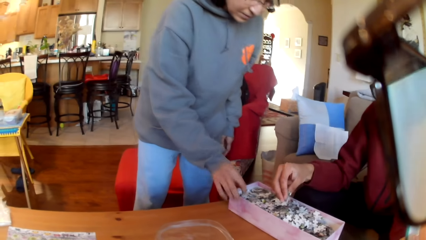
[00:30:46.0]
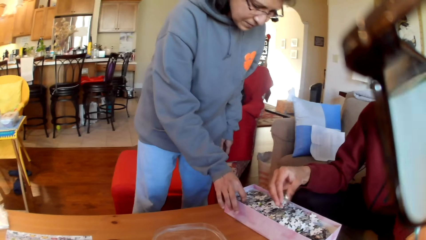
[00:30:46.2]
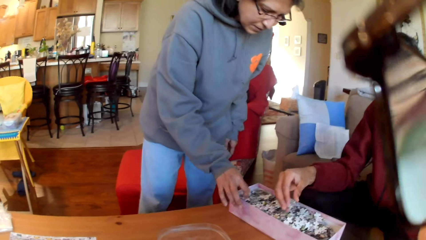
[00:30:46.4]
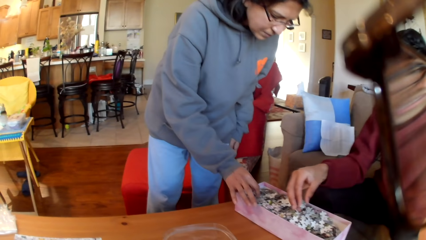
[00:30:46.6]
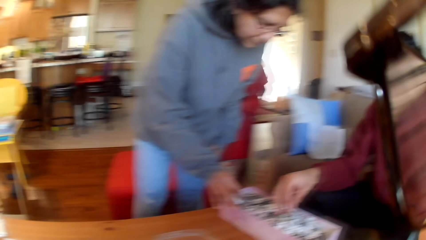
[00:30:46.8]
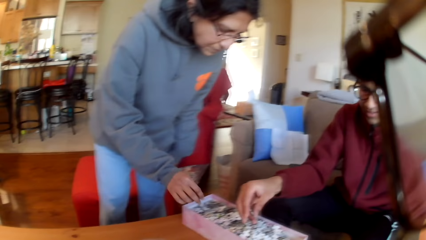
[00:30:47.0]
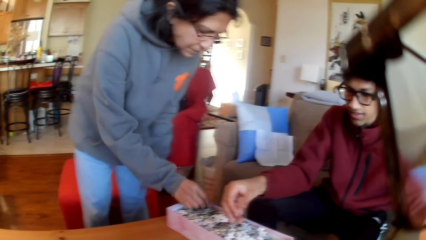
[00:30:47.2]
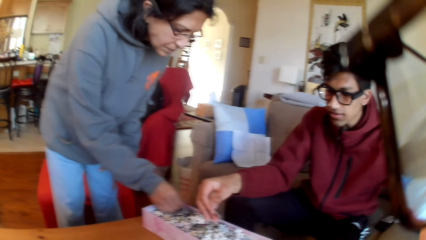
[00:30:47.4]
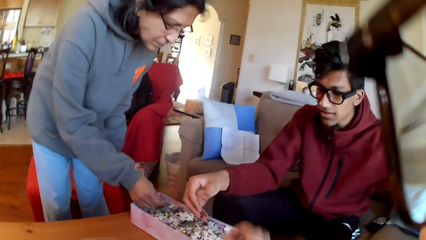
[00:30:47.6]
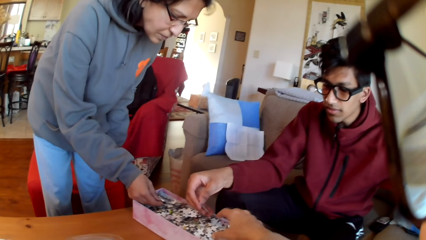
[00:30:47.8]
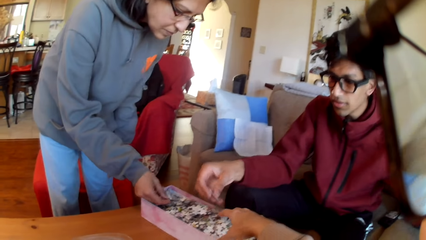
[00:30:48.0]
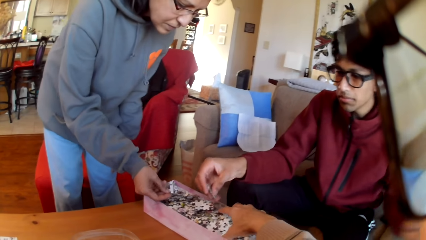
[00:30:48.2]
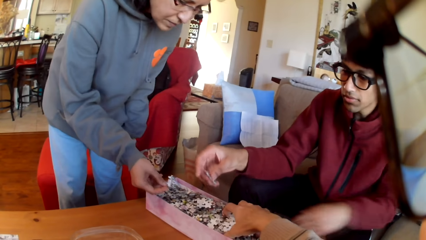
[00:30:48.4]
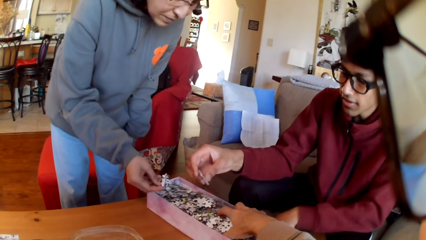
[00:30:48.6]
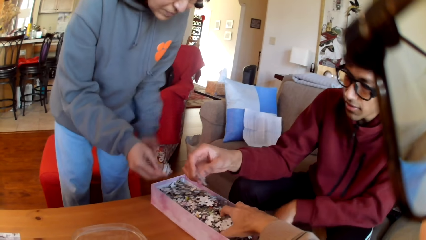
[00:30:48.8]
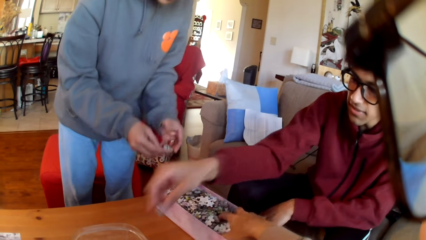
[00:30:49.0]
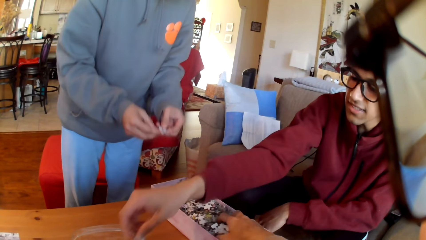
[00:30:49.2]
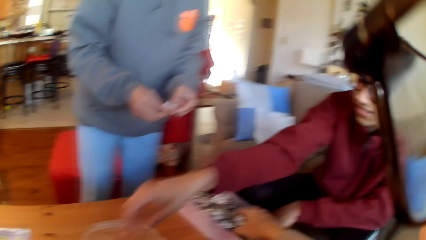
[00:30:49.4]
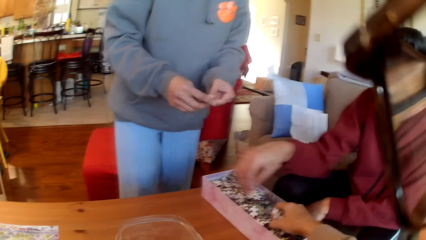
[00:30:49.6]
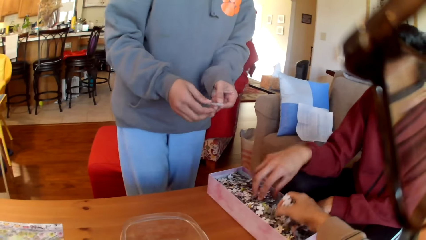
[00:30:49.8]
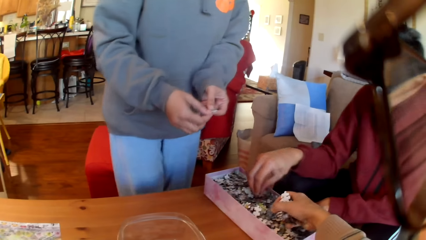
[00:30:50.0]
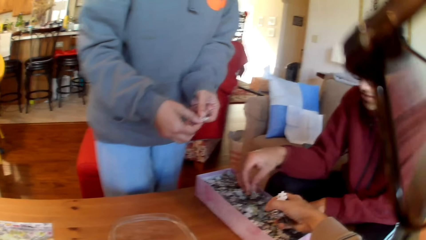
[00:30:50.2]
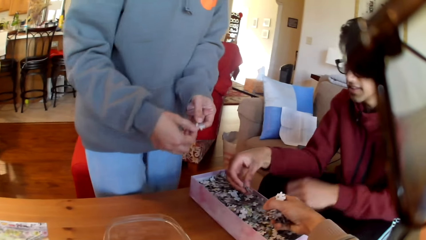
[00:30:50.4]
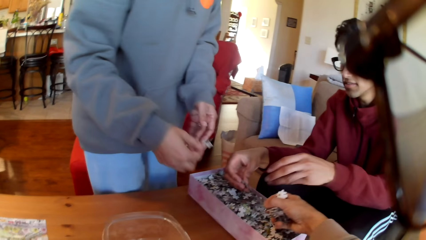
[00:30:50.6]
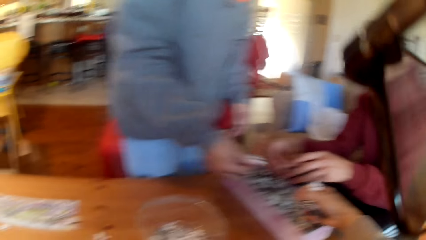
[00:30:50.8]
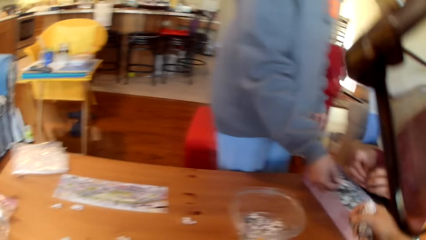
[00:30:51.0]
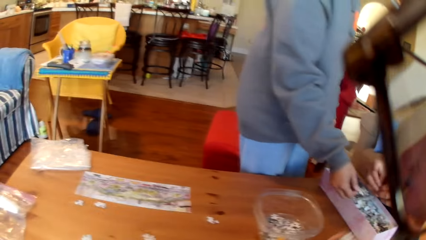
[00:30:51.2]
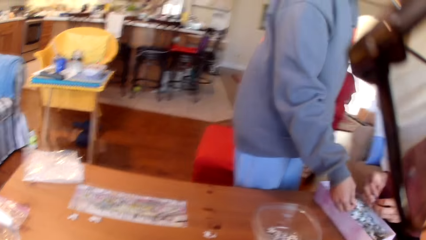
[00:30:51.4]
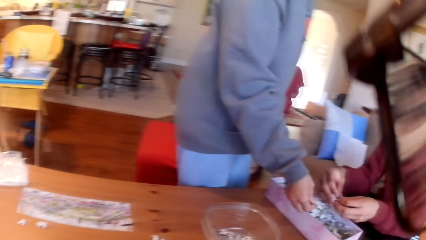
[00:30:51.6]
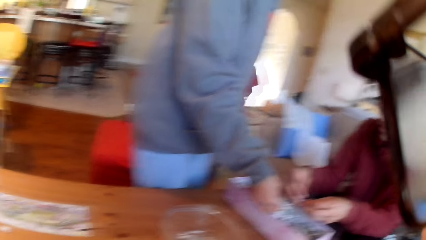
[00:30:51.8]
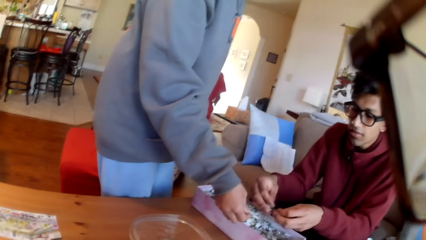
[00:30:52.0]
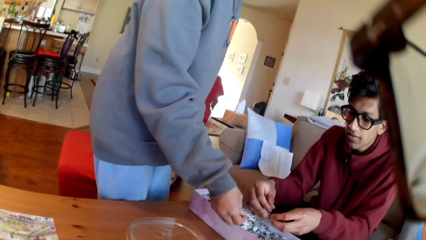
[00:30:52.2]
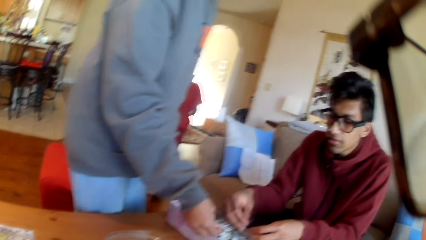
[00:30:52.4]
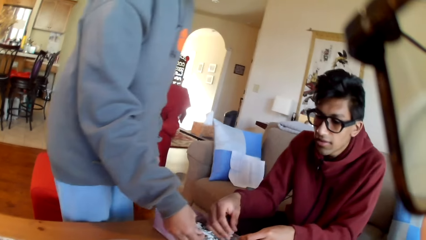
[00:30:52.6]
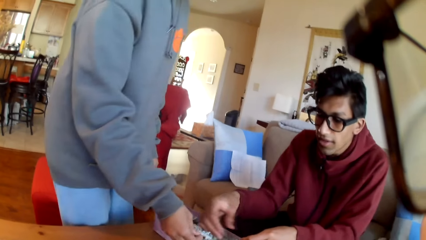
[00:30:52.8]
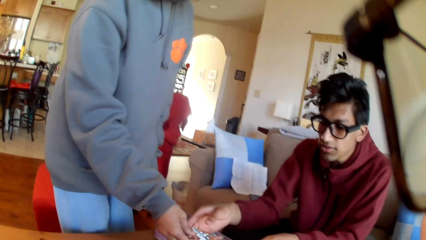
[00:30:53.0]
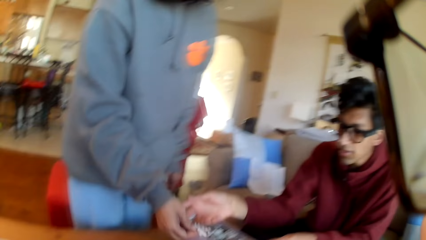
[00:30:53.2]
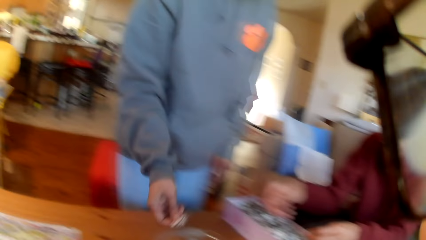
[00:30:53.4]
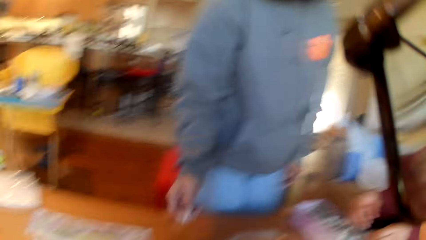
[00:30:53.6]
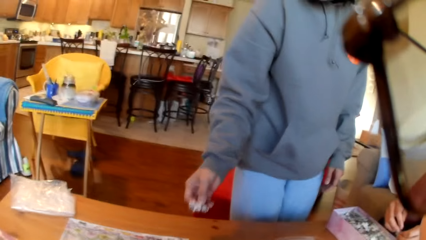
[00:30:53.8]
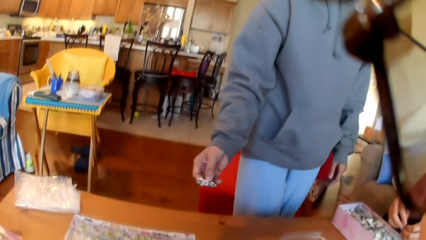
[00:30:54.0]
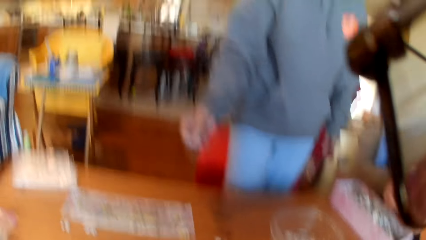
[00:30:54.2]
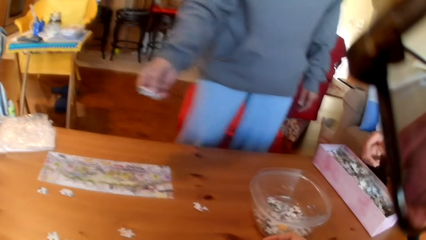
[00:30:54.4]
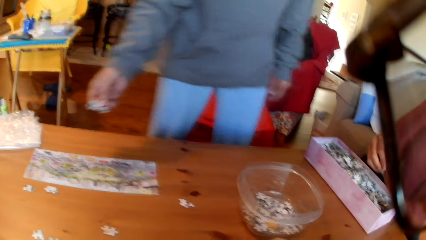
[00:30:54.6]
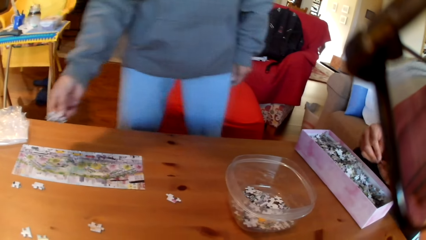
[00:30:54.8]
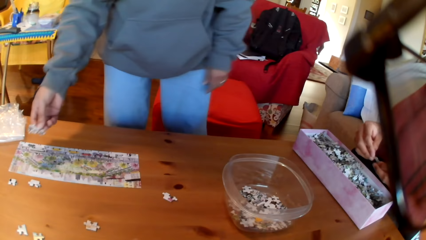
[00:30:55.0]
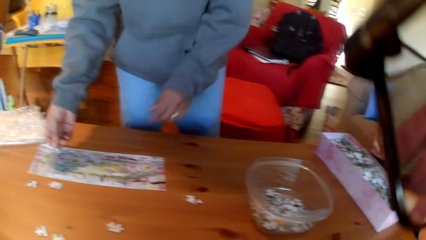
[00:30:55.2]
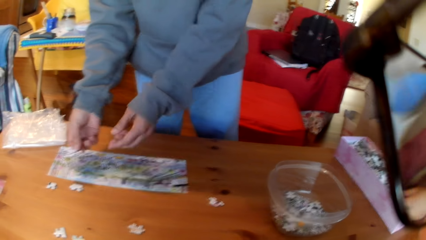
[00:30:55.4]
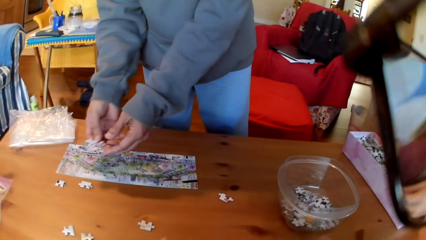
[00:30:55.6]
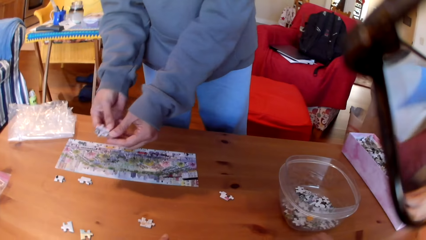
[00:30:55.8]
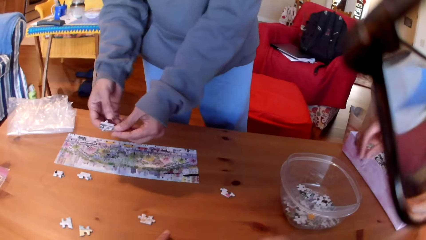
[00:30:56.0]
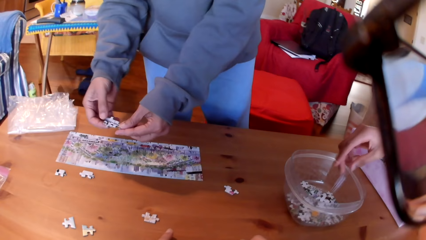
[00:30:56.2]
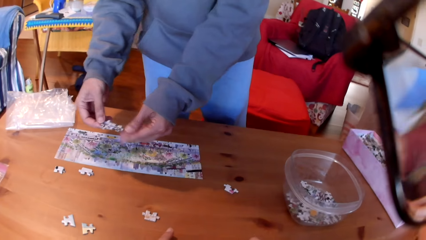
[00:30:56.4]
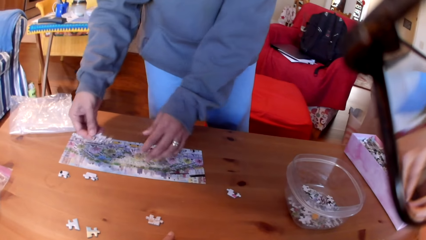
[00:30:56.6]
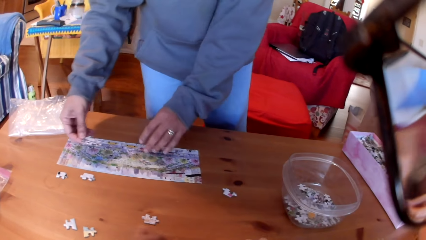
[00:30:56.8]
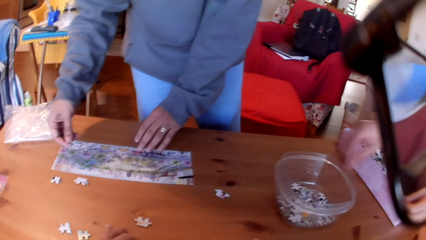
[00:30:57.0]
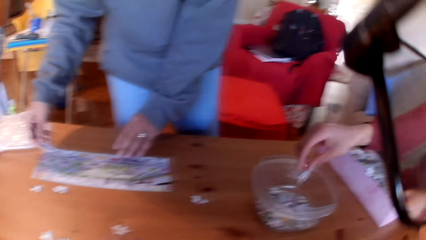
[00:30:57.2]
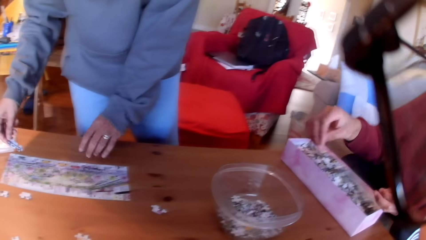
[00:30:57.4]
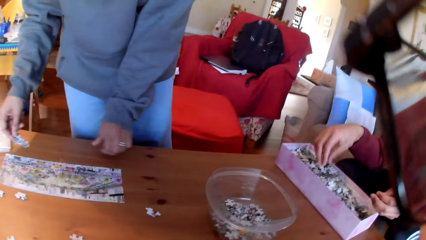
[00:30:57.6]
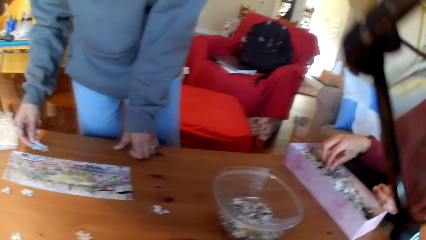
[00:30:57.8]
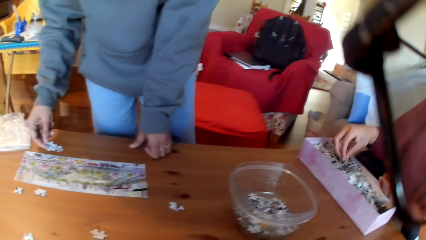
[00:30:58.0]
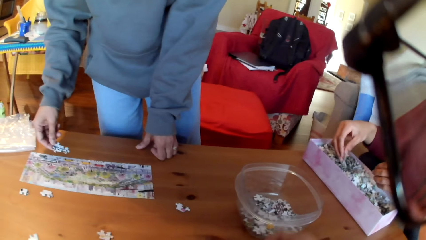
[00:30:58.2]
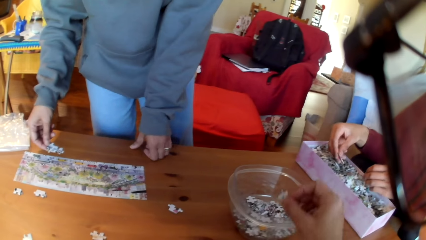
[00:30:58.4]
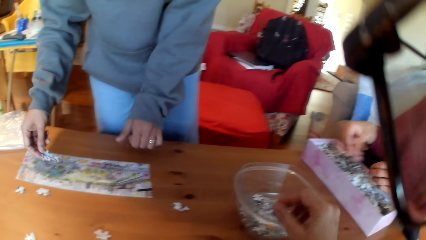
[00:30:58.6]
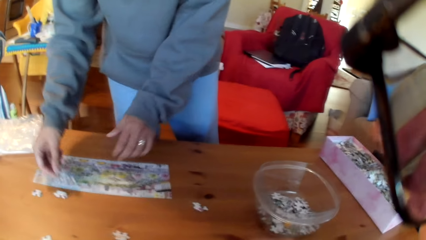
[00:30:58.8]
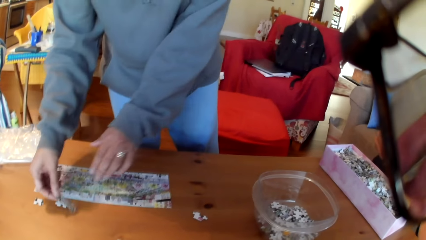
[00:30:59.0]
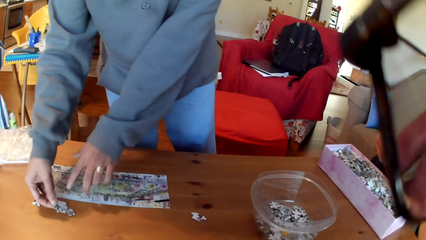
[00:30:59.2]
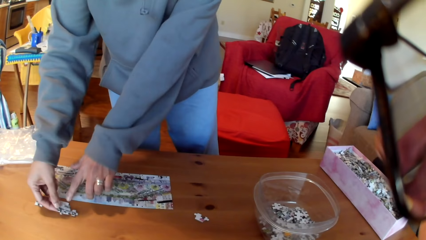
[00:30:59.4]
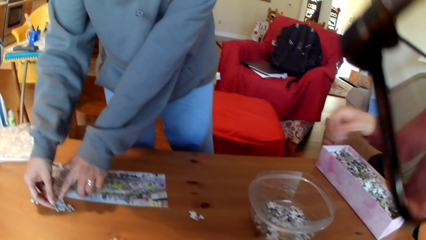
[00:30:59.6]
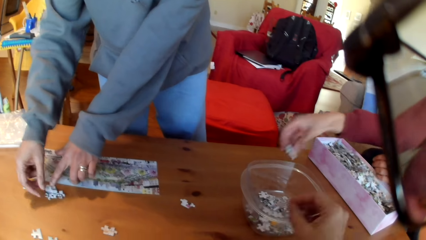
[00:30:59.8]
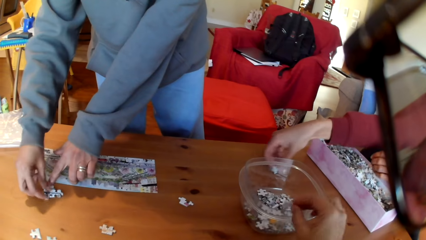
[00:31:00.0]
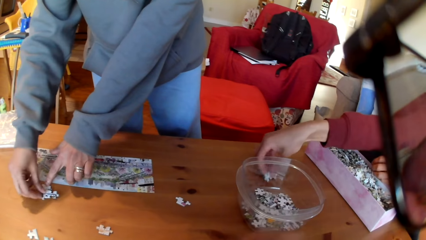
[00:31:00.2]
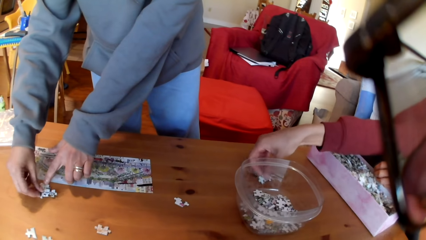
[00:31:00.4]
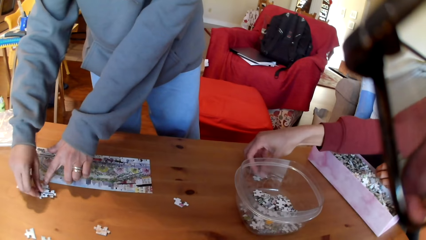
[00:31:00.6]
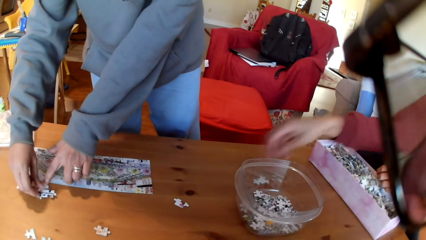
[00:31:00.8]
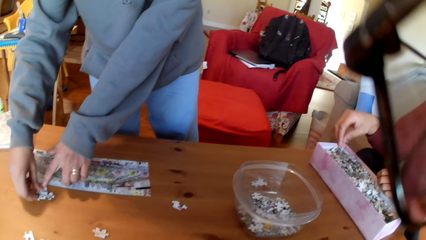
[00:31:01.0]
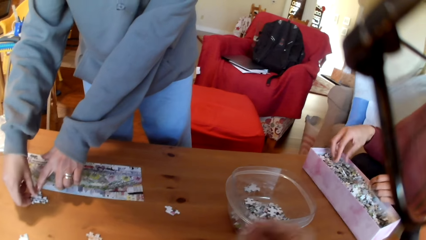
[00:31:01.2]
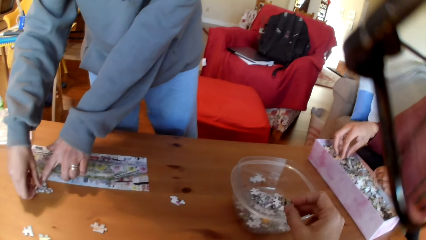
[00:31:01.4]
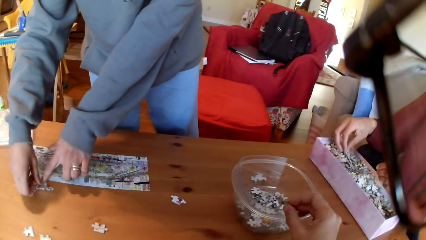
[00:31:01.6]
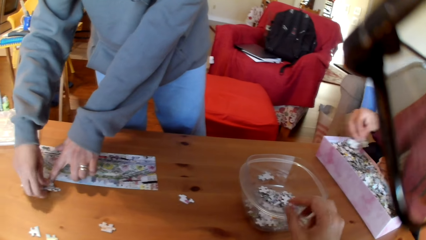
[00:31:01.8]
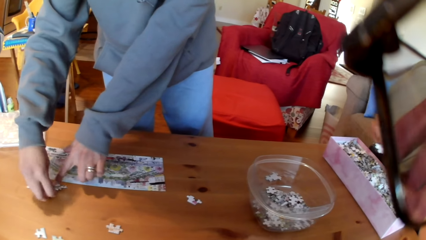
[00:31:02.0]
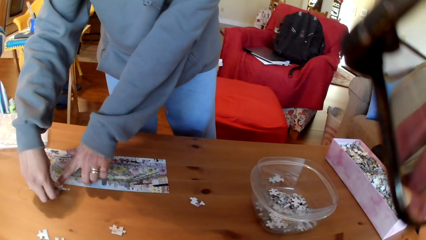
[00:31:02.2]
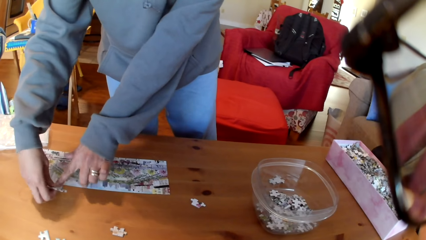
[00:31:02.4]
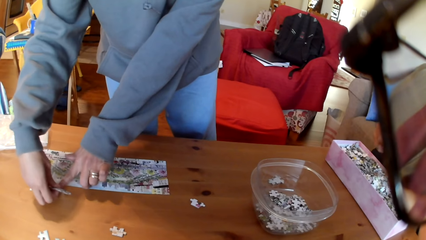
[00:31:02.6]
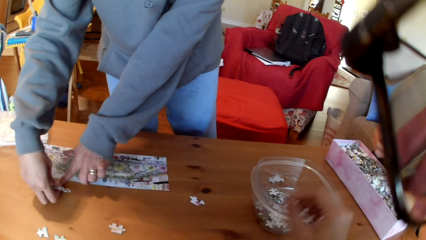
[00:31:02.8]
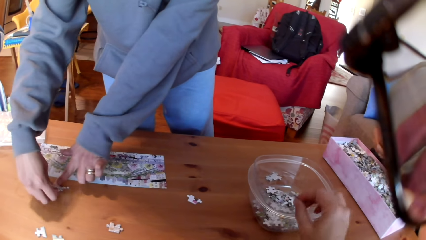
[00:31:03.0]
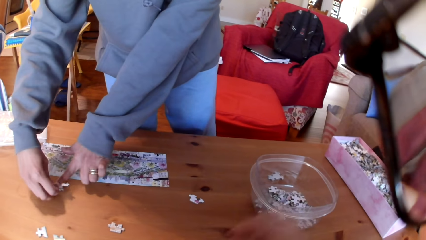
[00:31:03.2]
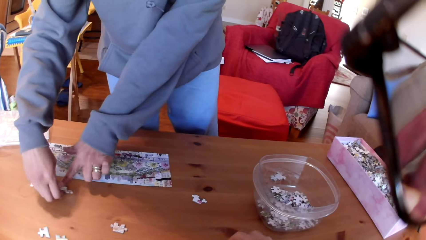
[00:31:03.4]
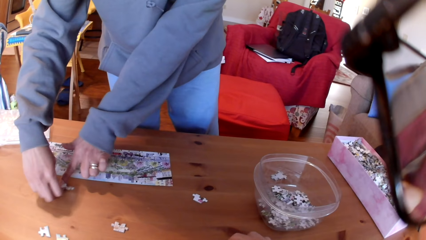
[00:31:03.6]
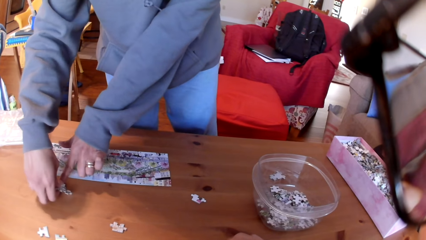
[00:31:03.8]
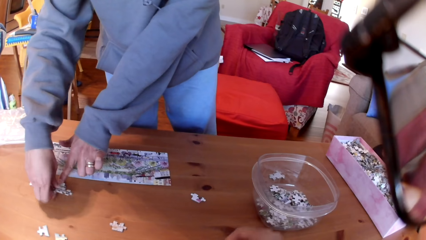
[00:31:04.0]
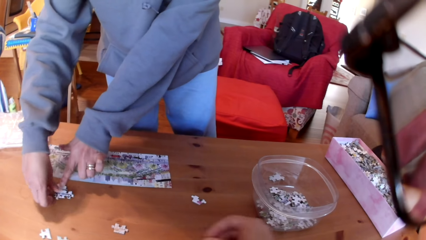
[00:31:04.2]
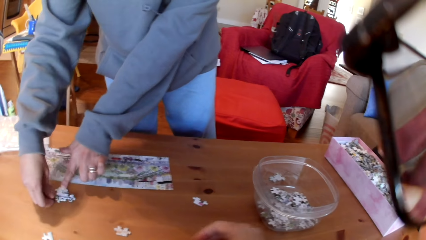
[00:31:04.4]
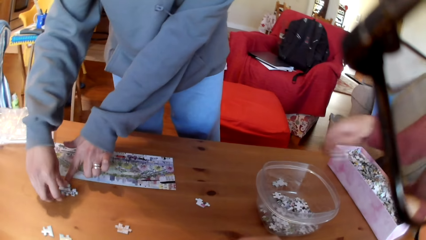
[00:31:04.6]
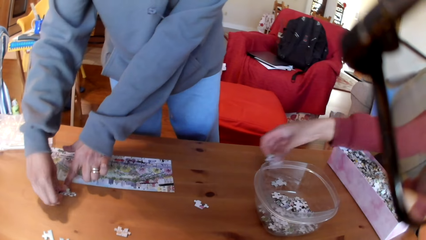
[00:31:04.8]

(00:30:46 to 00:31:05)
A woman takes a puzzle. The camera wearer looks at the colleagues. They take the puzzles. A man puts puzzles in a bowl. The woman moves the puzzles on the hands. The camera wearer puts the puzzles on the table. The woman takes the puzzles and converses to the colleagues. The man converses to the woman. The woman moves beside the table. The camera wearer converses to the colleagues. The woman moves the hand to the paper. The camera wearer moves a hand on the table. The man puts a puzzle in the bowl, takes a puzzle, puts the puzzle in the bowl, and takes a puzzle. The camera wearer puts a puzzle in the bowl. The woman puts a puzzle on the table. The camera wearer puts a puzzle in the bowl. The man puts a puzzle on the table and takes a puzzle. The camera wearer drops a puzzle in the bowl. The woman separates the puzzles. The man takes a puzzle. The camera wearer drops a puzzle in the bowl, takes a puzzle, puts a puzzle in the bowl, and takes a puzzle.
